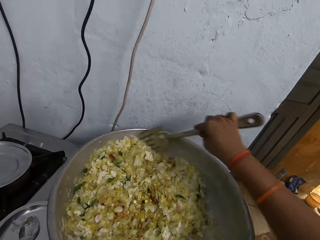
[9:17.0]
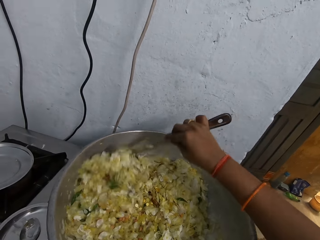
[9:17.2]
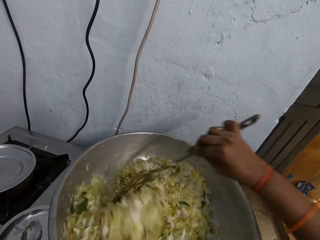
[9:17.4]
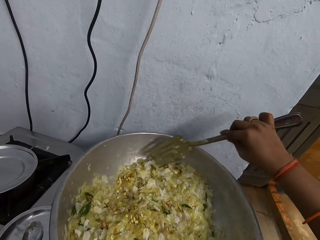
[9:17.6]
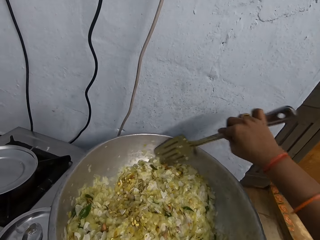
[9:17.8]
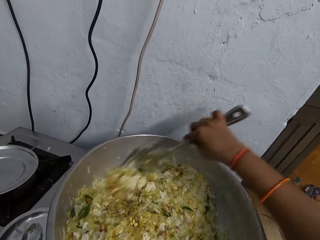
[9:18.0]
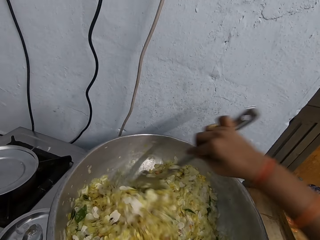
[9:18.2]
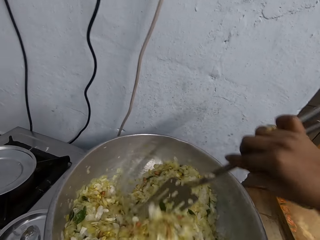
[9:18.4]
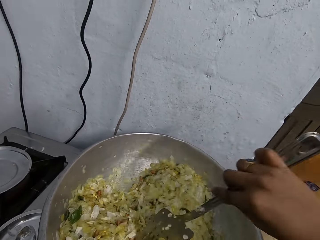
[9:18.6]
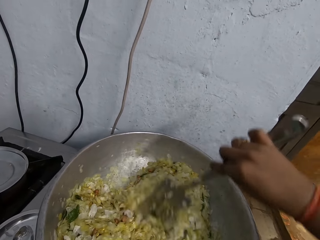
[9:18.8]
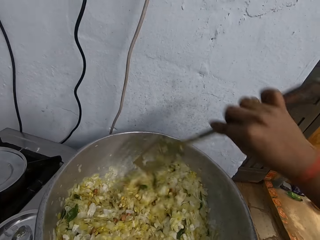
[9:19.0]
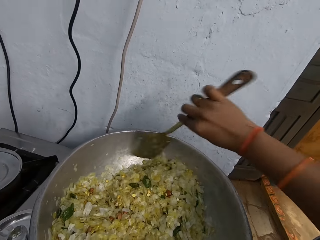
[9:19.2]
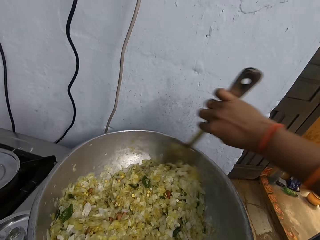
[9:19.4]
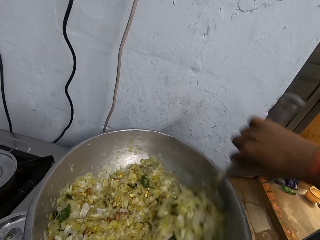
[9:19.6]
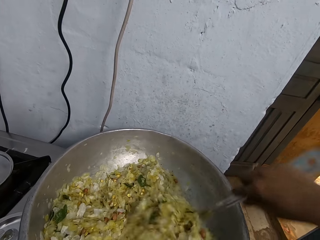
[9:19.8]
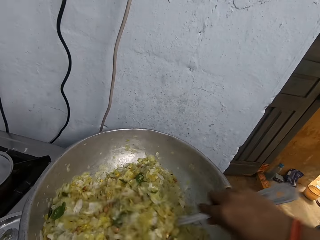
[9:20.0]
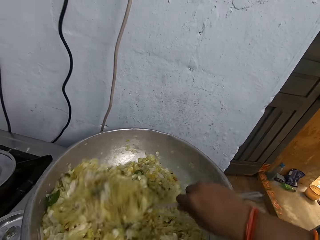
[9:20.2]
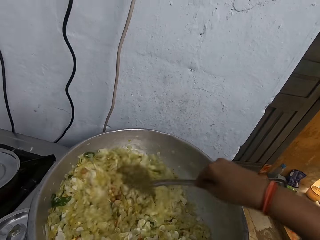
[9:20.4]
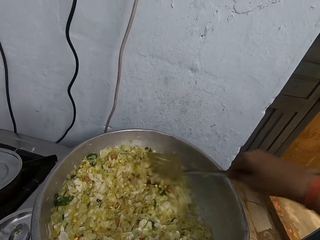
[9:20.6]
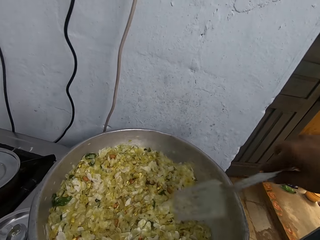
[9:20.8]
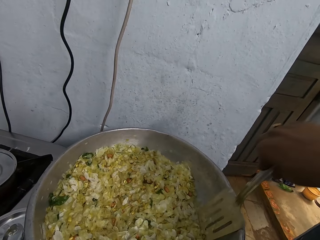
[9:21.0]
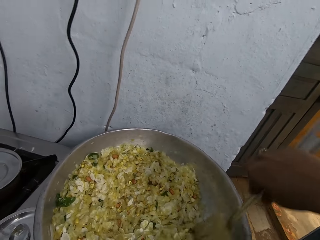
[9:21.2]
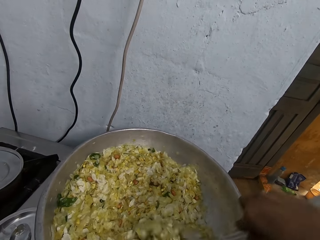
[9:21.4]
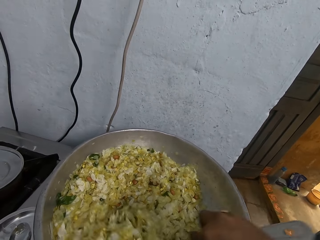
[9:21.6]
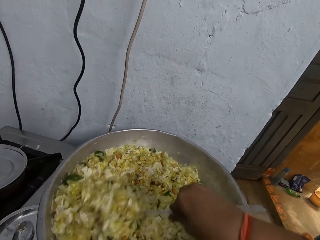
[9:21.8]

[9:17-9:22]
The camera wearer stirs the vegetables in the pot on the cooker with the steel spatula in her right hand.

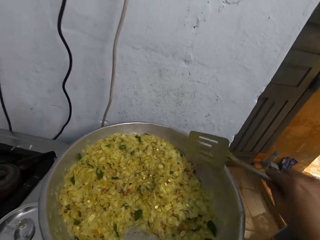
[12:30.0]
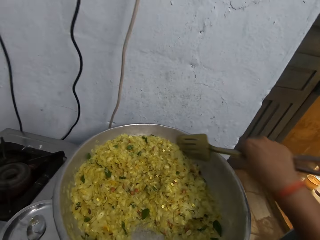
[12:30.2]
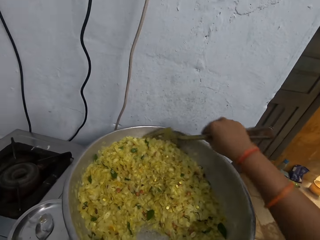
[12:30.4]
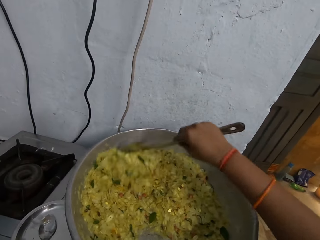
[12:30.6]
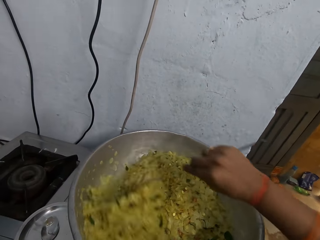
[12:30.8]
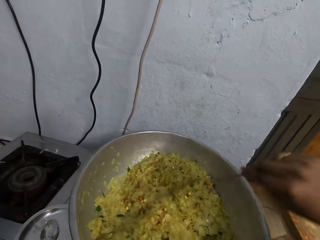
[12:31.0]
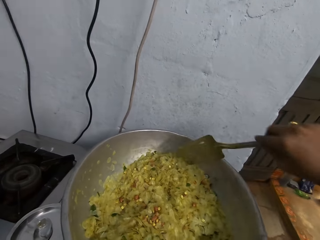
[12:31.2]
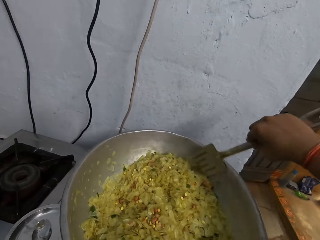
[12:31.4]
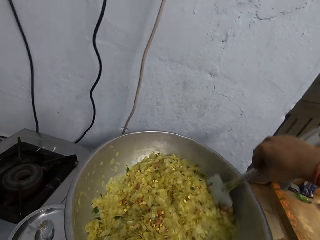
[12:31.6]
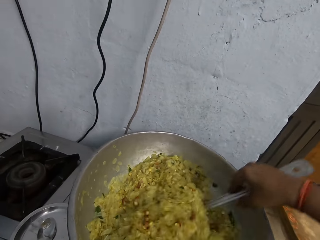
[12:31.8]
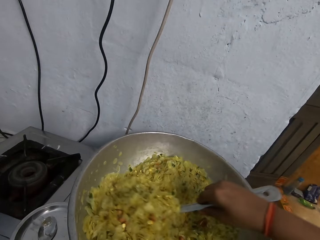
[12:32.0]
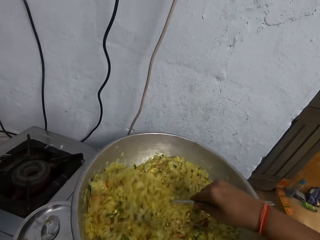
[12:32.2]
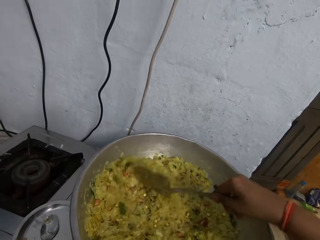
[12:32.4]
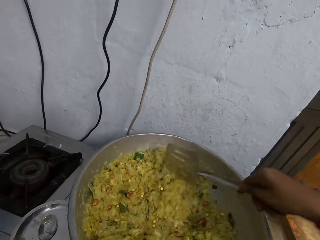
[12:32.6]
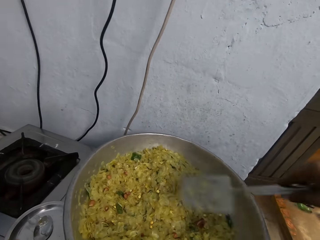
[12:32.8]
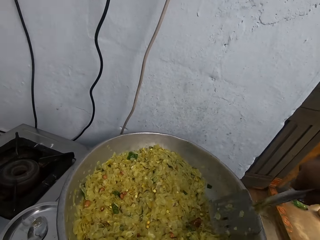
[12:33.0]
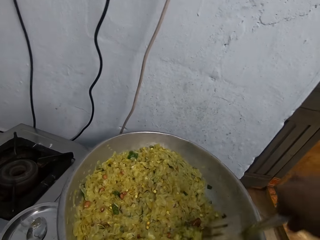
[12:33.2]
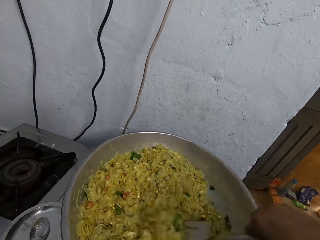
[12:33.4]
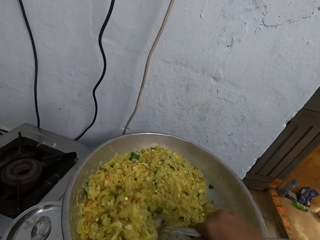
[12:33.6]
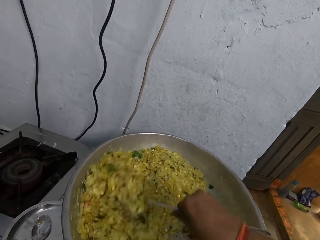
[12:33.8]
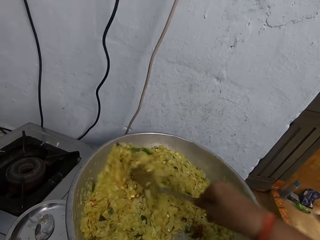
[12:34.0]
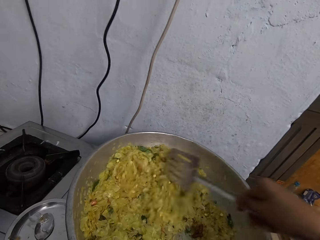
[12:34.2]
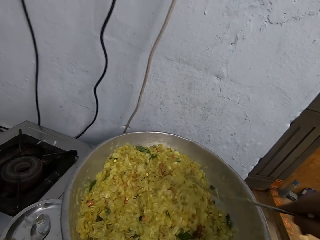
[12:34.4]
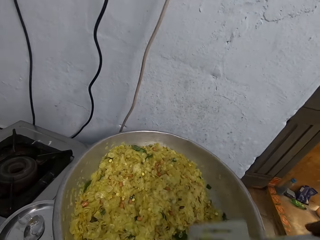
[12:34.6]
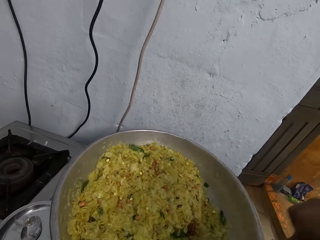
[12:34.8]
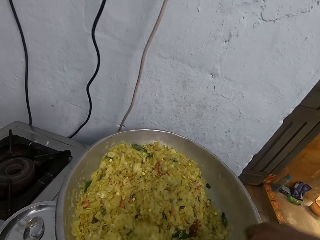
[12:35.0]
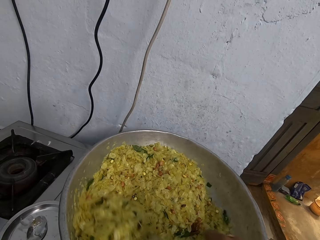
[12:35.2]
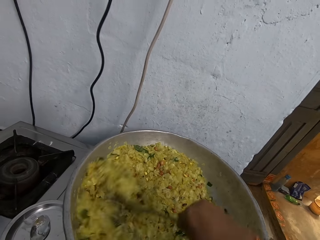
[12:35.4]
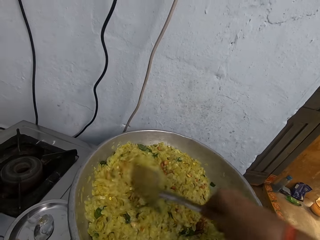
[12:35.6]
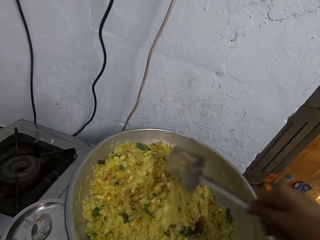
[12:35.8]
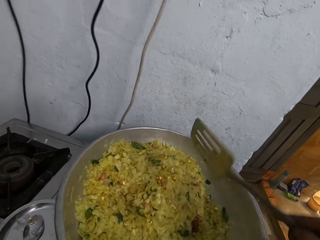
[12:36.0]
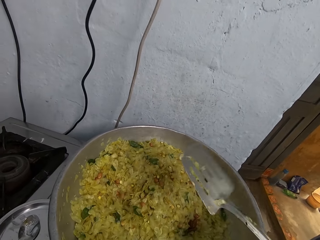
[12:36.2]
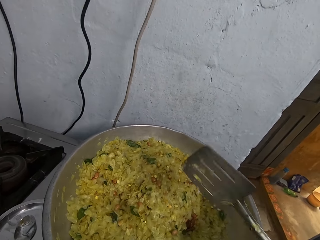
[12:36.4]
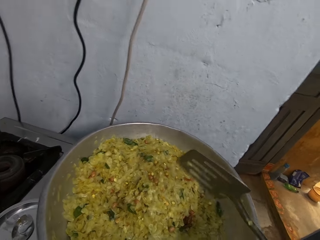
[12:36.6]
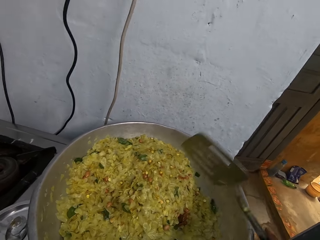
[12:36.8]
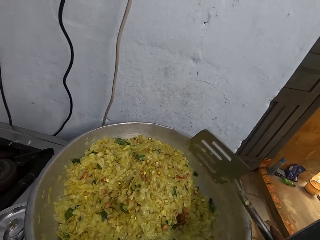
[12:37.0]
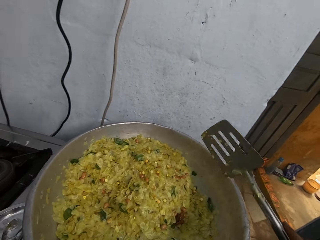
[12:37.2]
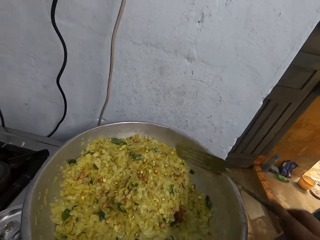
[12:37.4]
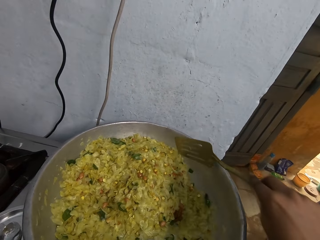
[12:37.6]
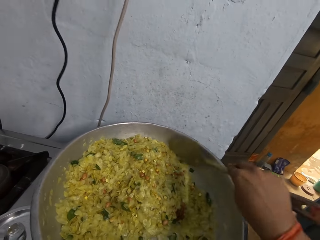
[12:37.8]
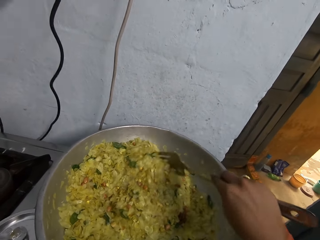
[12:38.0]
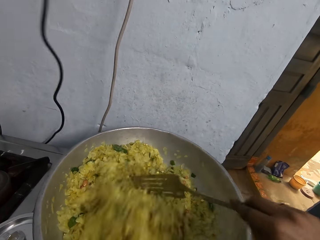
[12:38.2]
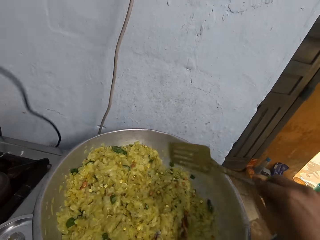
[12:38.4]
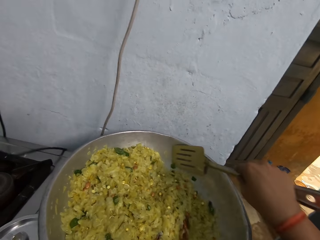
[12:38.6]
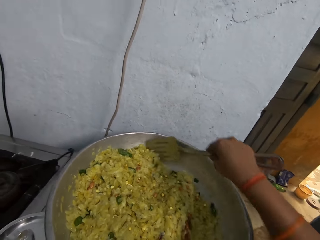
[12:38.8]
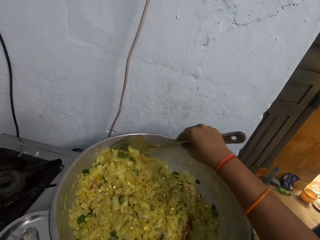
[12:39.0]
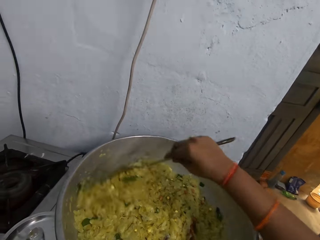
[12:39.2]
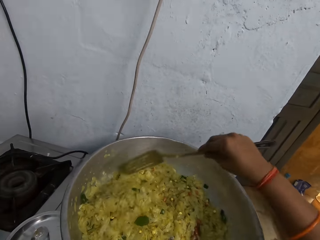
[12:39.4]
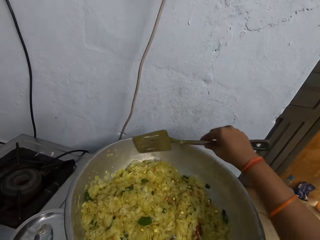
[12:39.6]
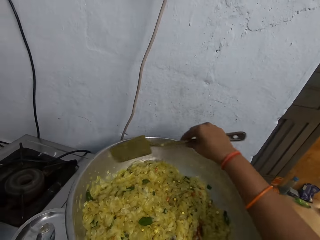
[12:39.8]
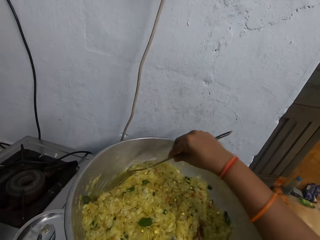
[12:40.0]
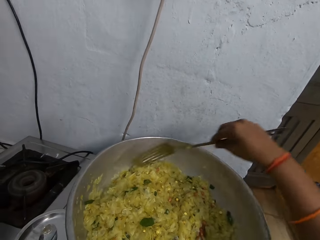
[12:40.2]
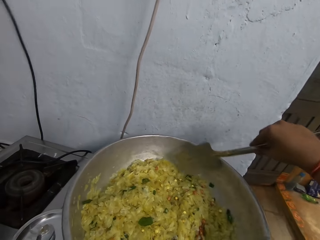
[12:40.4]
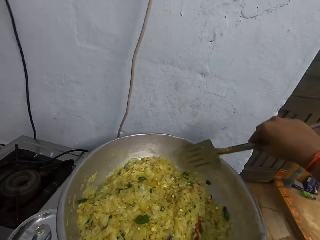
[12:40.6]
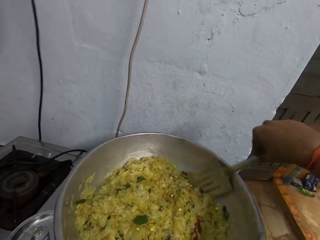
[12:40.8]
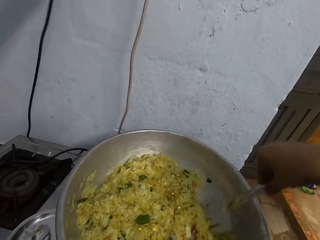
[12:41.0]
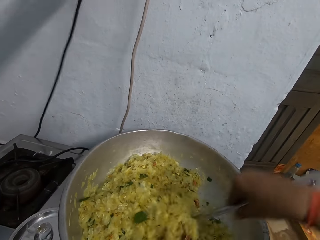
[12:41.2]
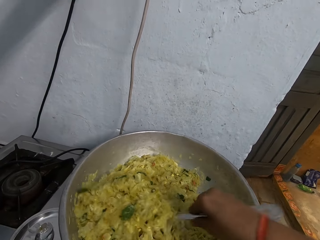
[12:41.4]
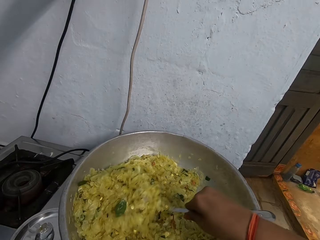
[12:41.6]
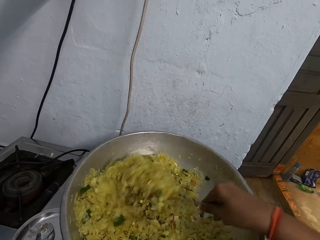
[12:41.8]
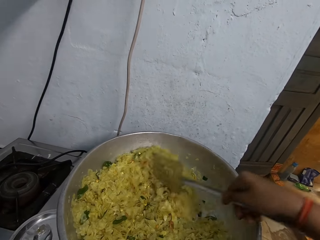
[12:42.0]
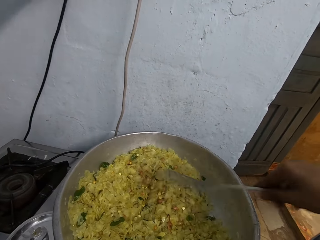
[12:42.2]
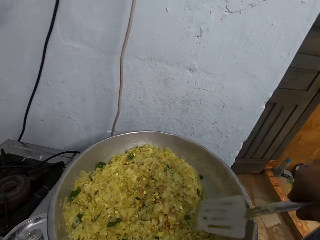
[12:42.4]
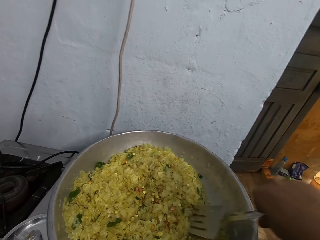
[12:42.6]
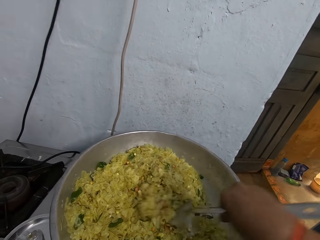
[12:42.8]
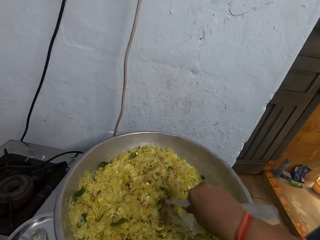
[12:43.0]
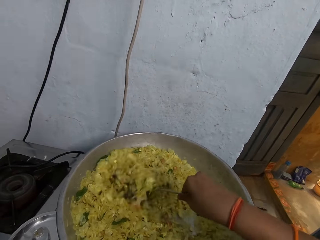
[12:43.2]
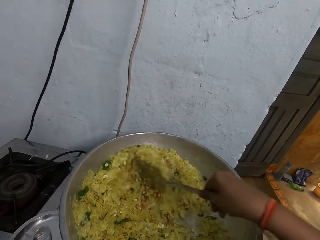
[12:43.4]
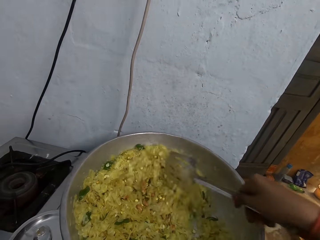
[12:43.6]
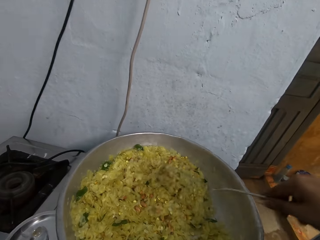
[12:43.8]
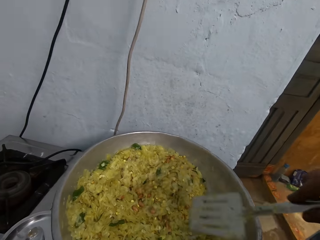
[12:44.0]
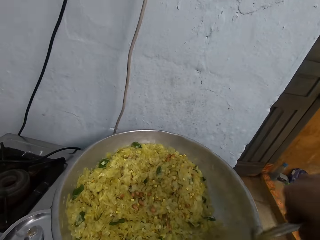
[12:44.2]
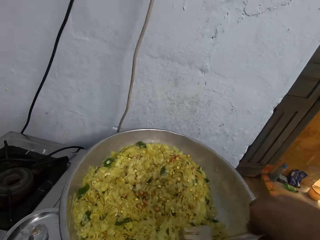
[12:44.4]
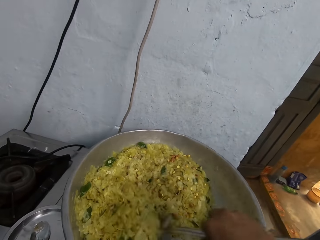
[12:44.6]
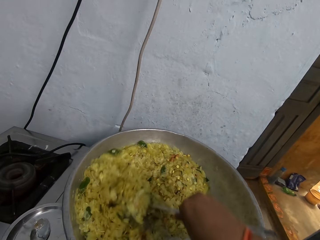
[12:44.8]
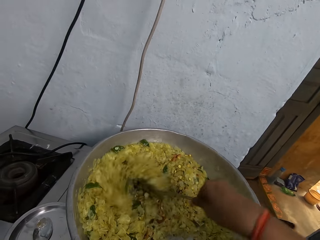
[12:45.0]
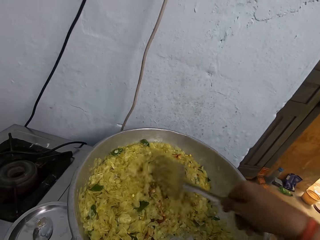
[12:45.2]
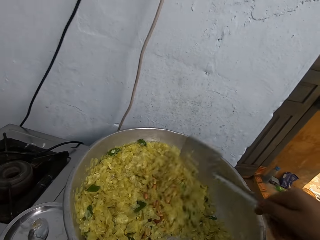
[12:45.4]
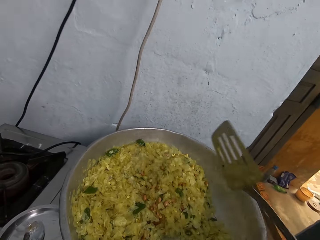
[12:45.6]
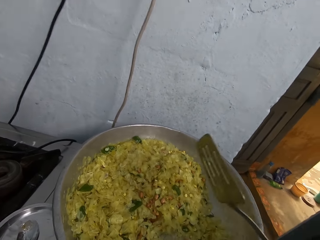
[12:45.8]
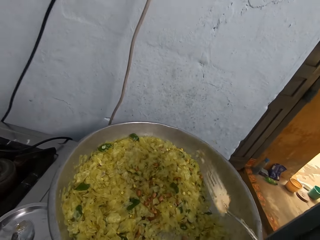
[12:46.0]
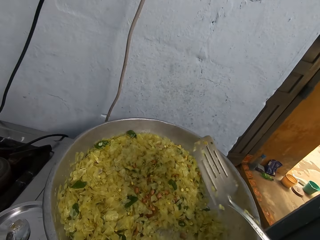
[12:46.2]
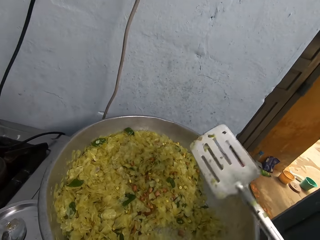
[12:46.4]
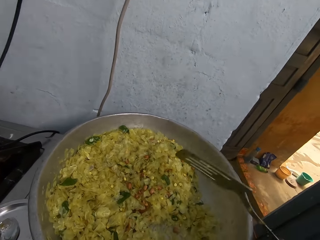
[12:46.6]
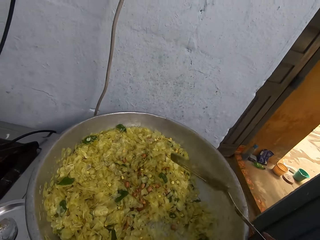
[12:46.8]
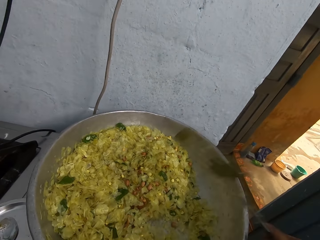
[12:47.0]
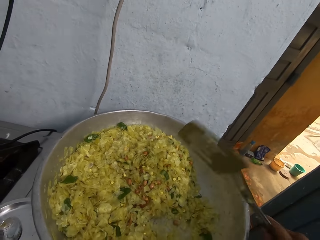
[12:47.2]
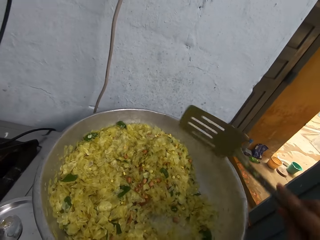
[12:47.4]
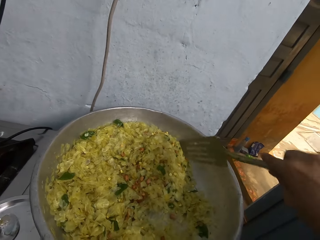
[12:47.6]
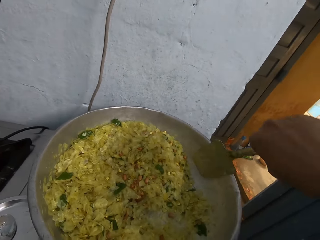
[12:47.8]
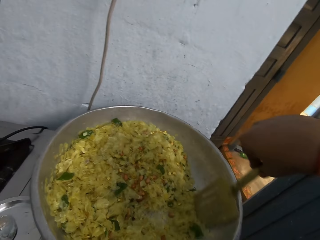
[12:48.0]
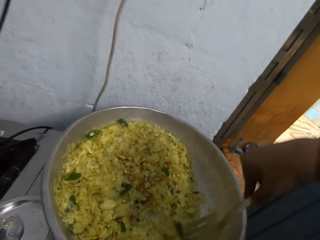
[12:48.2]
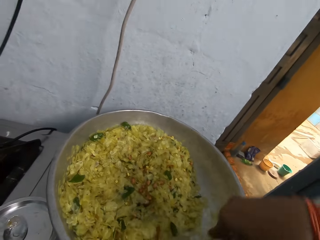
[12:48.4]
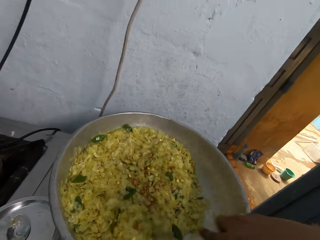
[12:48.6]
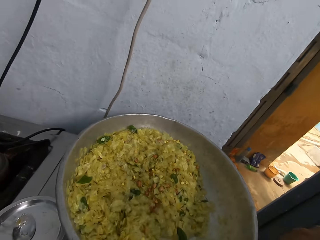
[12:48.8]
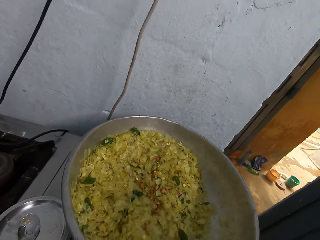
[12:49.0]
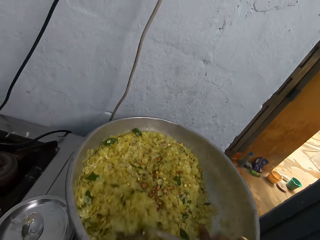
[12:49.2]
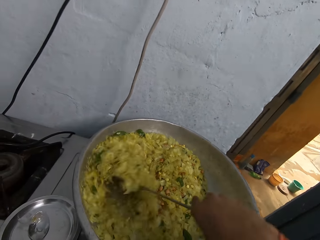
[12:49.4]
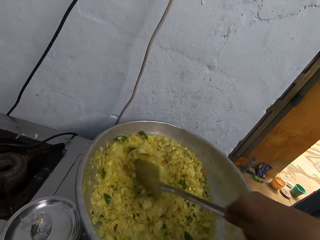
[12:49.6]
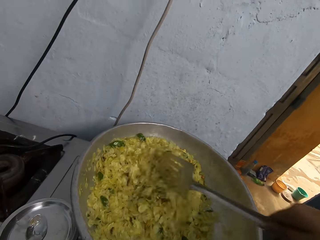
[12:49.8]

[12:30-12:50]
The camera wearer stirs the vegetables in the pot on the cooker with the steel spatula in her right hand. She shakes the steel spatula in her right hand. She stirs the vegetables in the pot on the cooker with the steel spatula in her right hand. She shakes the steel spatula in her right hand. She stirs the vegetables in the pot on the cooker with the steel spatula in her right hand.
